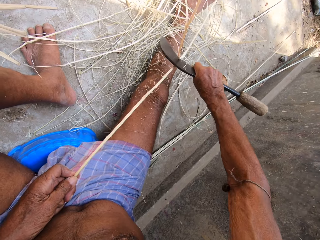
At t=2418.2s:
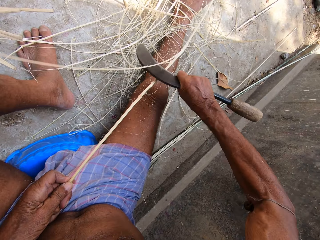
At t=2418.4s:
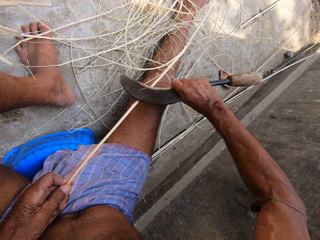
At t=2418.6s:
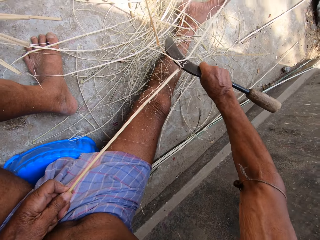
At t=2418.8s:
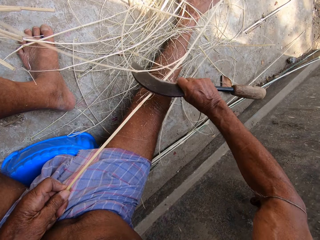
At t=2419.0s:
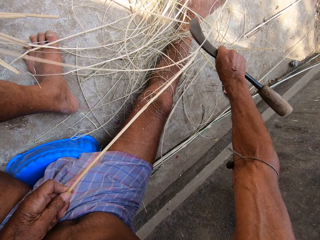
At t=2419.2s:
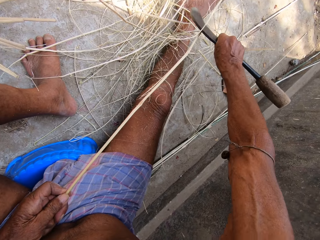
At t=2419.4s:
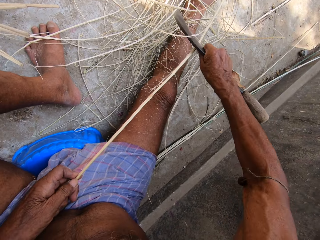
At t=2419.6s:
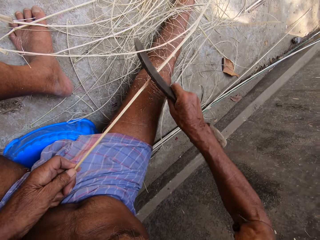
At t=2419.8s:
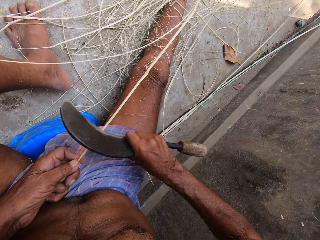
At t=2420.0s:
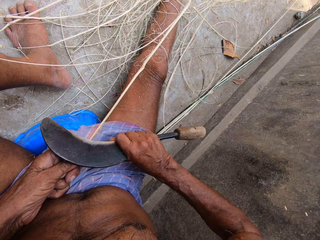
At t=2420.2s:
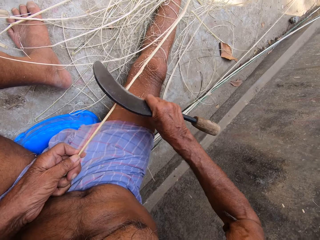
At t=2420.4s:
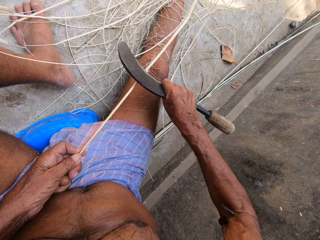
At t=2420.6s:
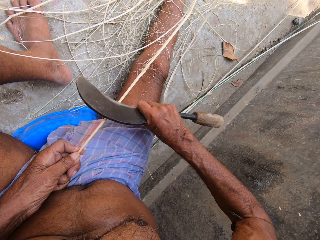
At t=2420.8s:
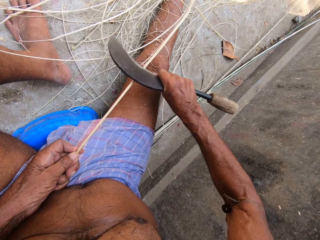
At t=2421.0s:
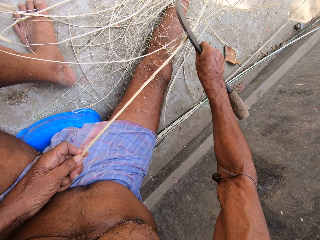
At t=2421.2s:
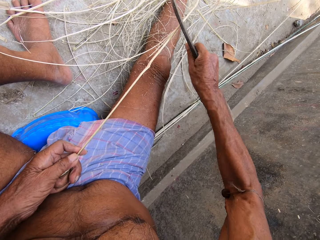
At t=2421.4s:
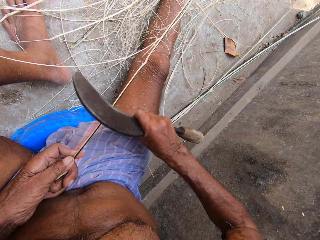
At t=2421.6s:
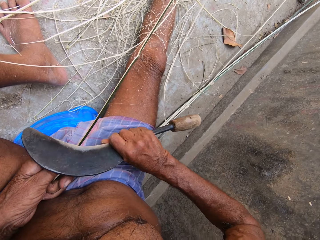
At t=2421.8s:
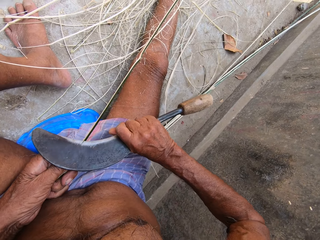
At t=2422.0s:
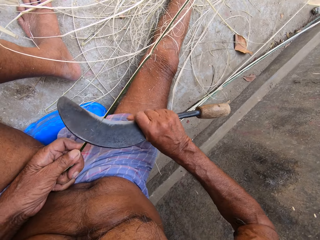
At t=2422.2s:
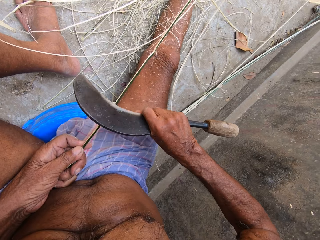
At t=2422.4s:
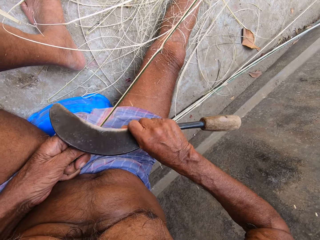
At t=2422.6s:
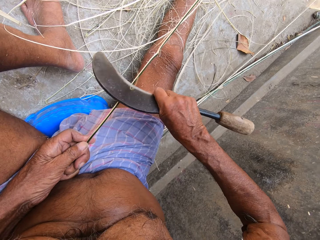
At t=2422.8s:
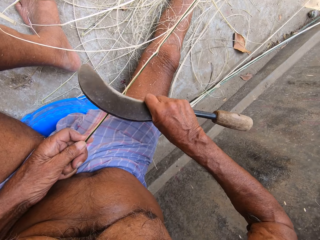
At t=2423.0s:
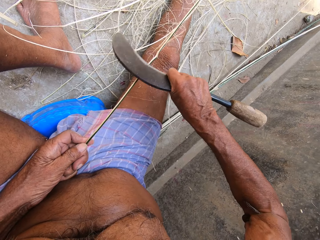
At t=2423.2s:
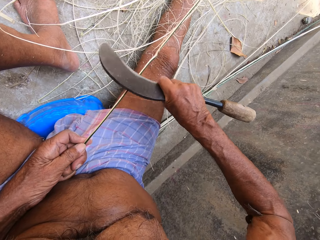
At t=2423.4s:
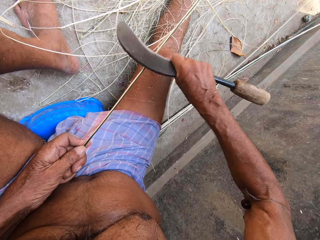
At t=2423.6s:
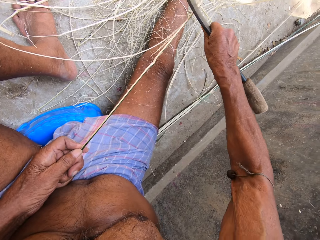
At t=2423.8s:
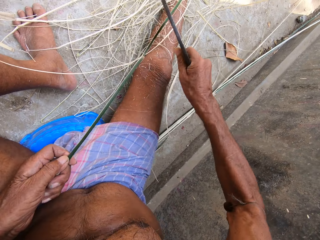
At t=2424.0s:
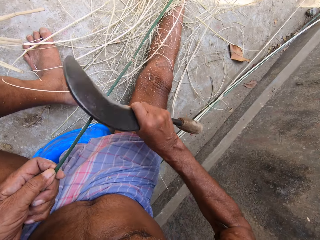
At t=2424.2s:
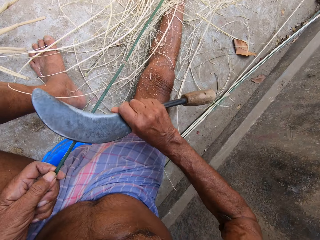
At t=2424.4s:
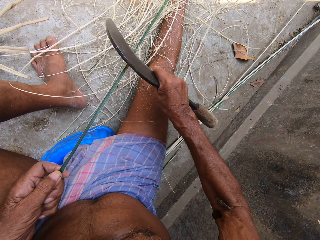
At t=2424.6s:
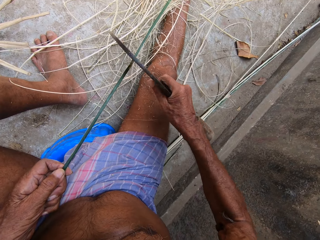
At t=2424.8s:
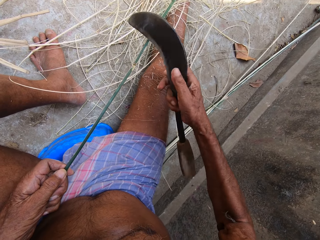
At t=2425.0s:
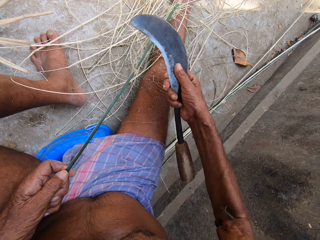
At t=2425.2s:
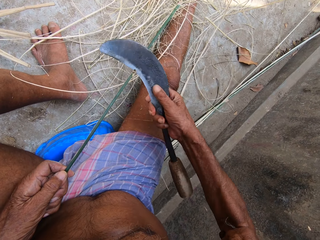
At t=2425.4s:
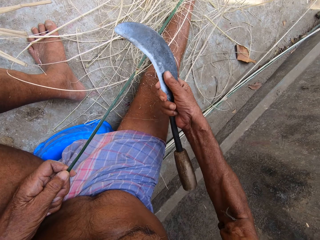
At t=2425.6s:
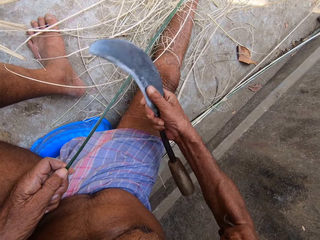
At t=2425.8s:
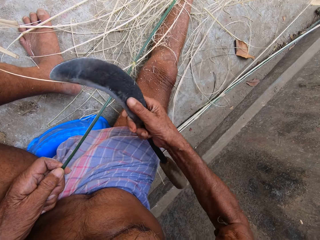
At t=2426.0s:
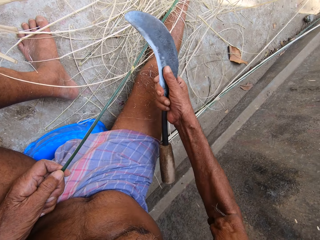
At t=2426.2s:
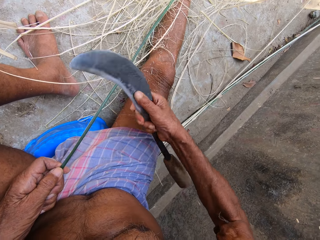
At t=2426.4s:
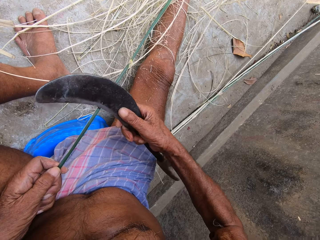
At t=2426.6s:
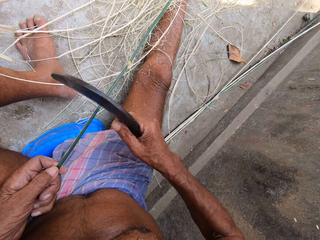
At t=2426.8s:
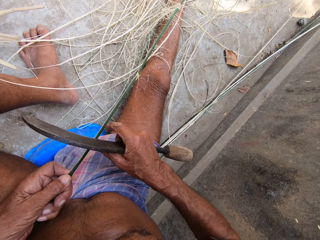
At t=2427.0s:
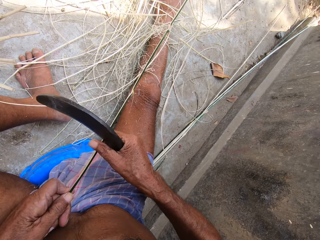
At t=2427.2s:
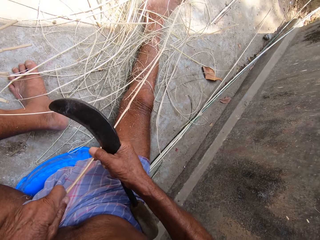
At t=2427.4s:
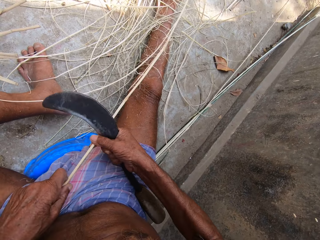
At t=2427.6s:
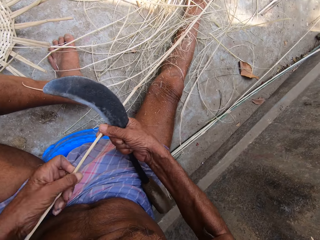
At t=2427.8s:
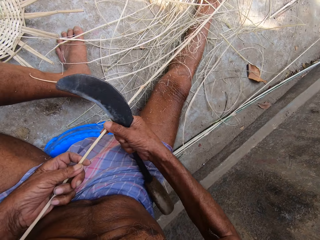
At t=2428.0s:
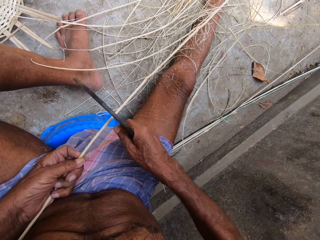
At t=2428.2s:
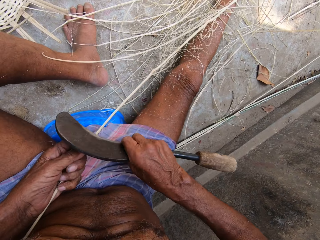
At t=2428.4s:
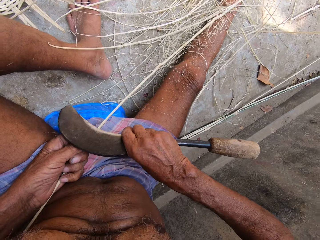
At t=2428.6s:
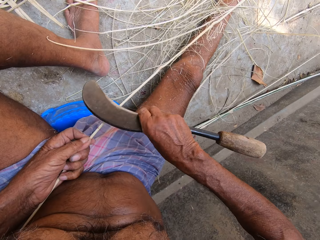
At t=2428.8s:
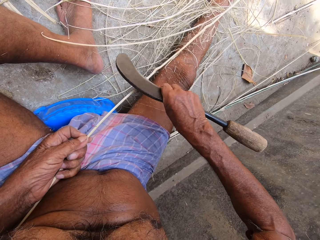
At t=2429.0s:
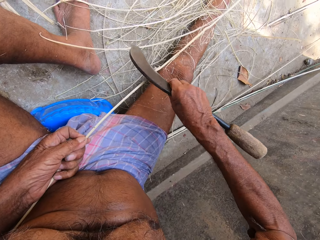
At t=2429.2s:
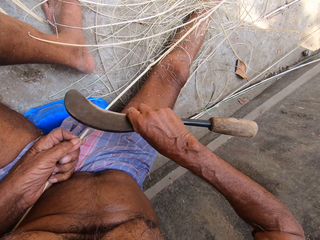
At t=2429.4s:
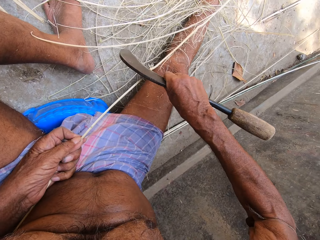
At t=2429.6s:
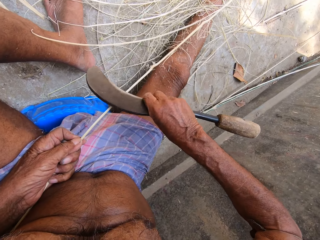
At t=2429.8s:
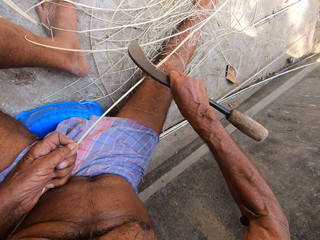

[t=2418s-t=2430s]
The camera wearer scrapes the stick blade. He scrapes it repeatedly. He adjusts the stick with his hands and holds the stick with both hands. He peels raffia from the stick in his left hand with the sickle in his right hand.

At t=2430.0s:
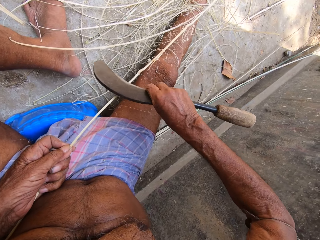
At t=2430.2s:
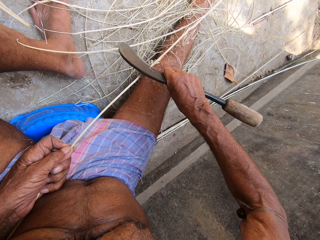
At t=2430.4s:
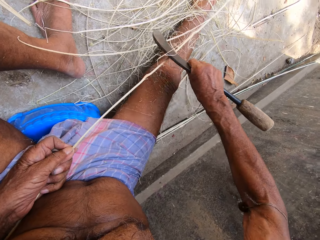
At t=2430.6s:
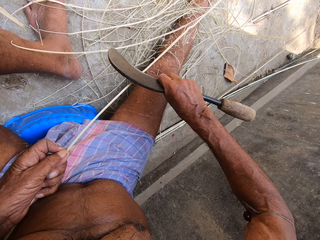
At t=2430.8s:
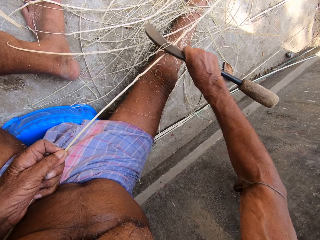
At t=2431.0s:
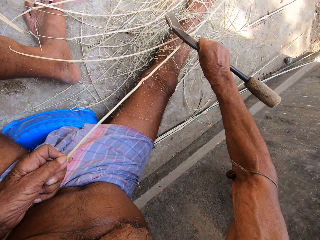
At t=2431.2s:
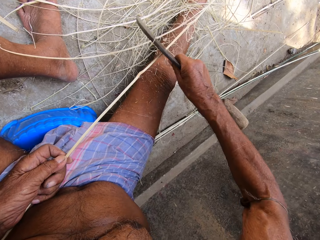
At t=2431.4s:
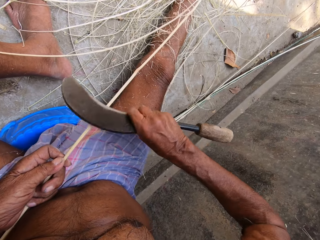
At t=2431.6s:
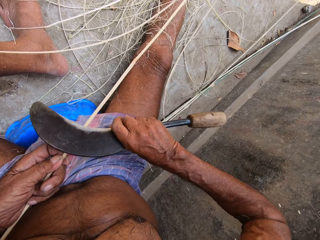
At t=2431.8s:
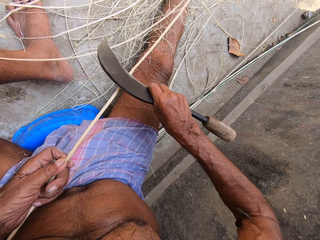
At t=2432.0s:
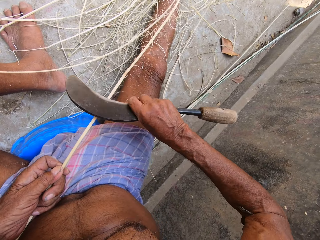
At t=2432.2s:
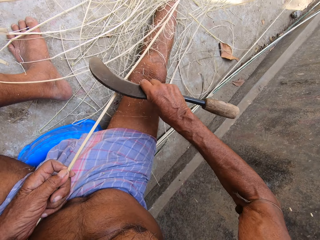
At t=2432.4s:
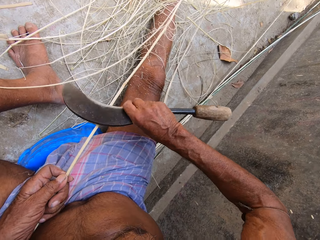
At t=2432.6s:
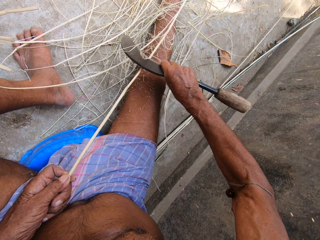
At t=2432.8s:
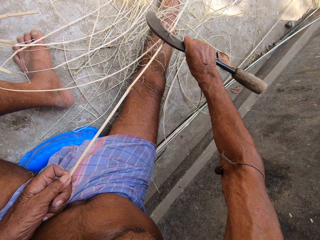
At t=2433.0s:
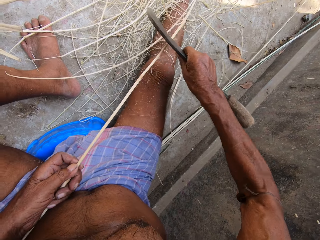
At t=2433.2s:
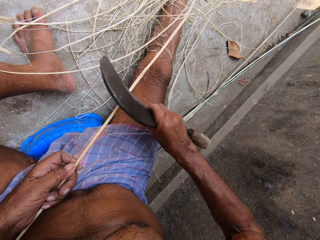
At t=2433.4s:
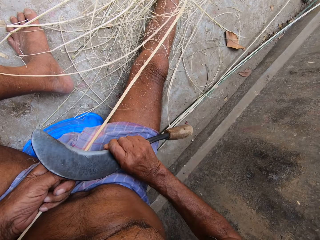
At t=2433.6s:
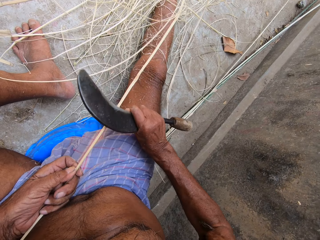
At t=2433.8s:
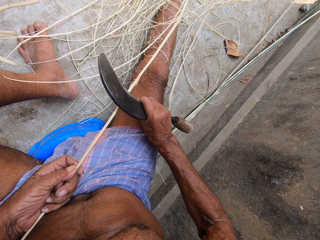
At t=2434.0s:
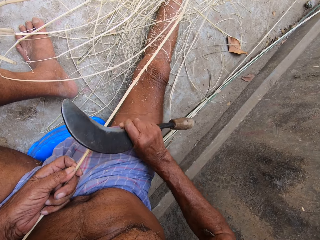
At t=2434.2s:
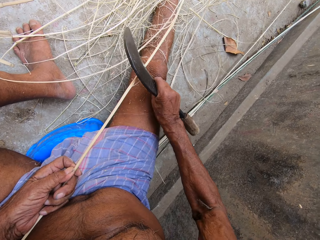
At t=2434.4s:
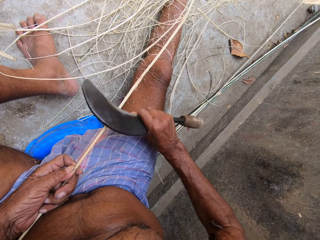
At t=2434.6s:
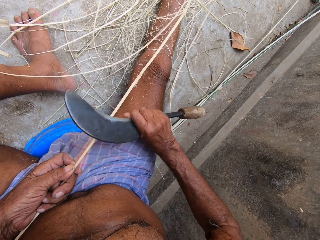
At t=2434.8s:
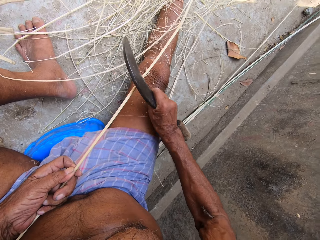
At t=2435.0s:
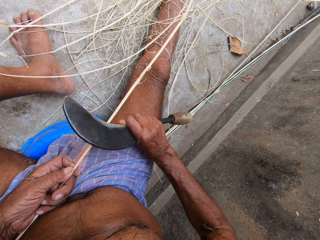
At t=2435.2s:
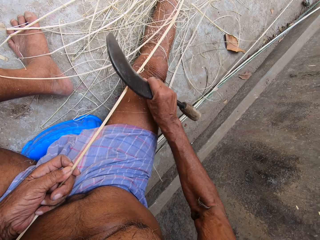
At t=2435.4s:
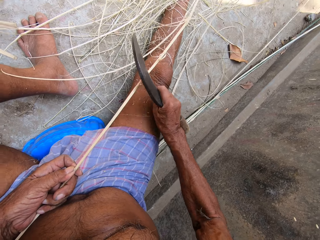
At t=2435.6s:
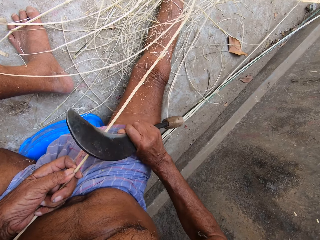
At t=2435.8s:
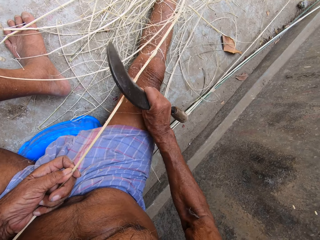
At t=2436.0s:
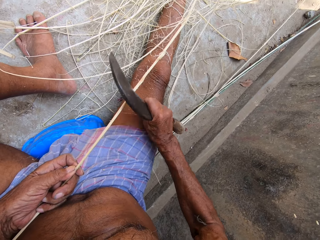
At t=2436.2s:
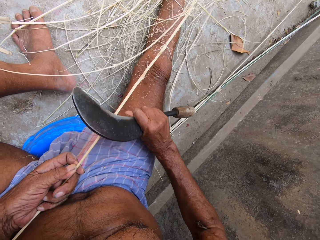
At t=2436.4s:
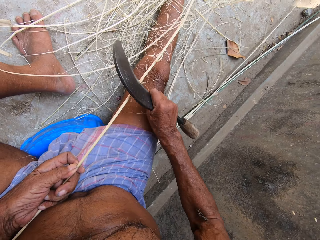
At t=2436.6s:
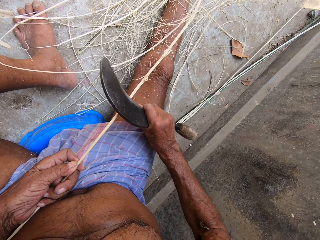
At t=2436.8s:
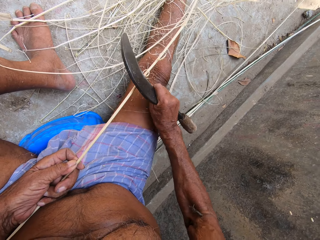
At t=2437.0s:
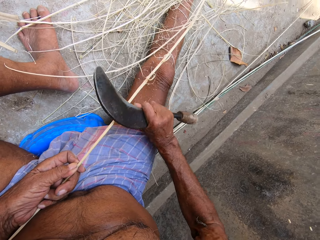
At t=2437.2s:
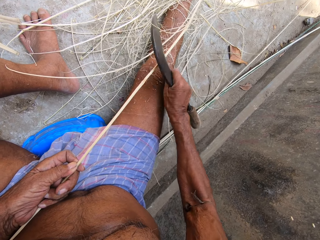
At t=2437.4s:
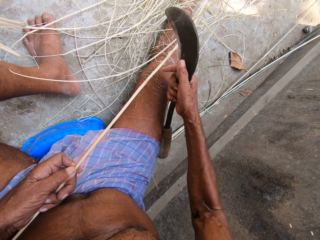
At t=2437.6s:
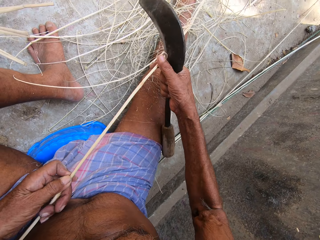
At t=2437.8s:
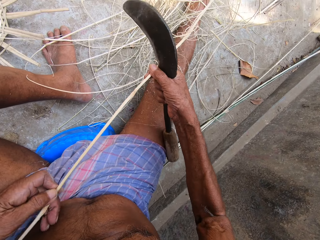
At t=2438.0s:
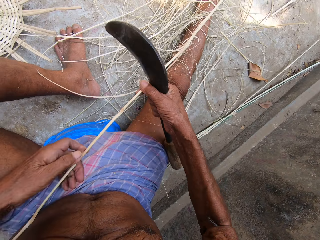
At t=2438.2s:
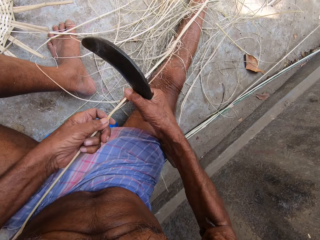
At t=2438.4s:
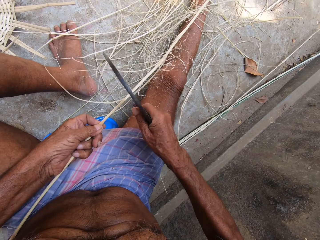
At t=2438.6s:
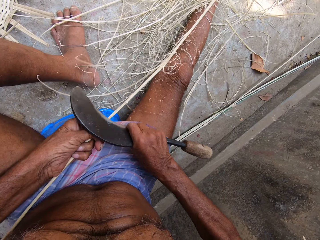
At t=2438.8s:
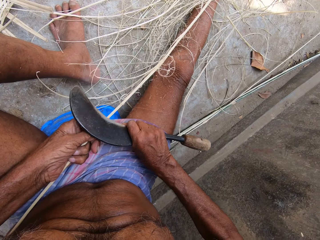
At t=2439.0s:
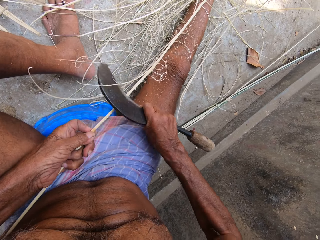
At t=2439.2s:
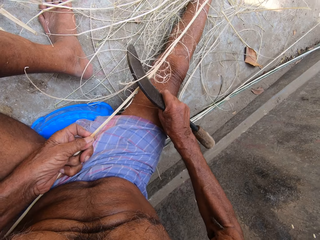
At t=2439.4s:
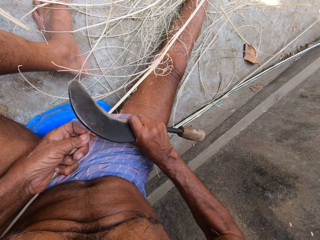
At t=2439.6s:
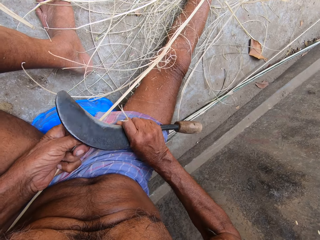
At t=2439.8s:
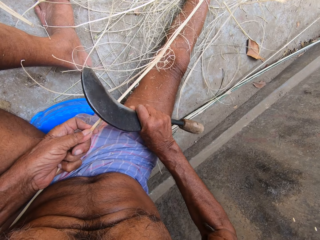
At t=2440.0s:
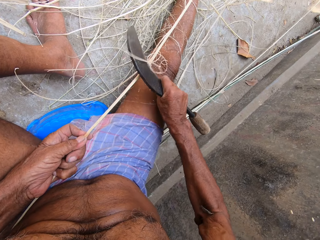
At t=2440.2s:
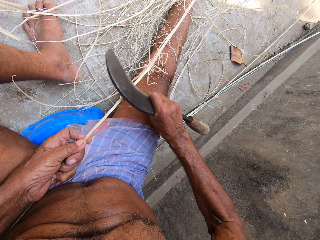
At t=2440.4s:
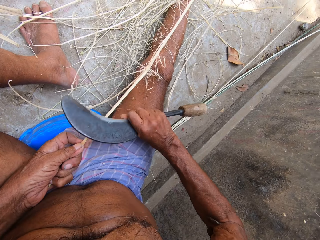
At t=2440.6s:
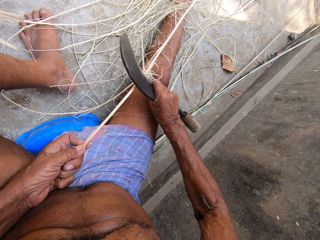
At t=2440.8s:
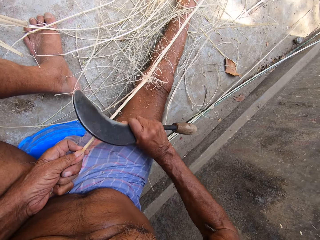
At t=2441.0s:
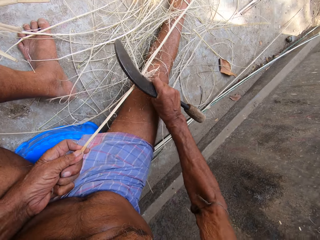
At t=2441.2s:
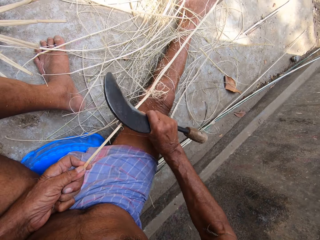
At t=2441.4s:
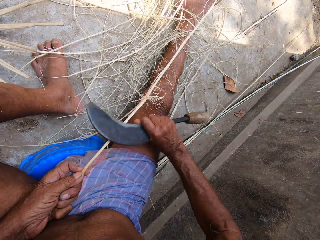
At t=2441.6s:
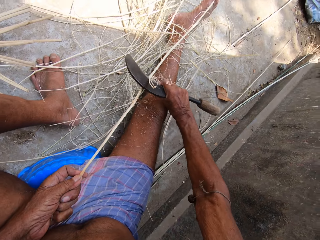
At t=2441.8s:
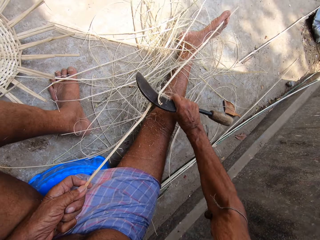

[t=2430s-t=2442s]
The camera wearer scrapes the stick blade. He scrapes it repeatedly. He adjusts the stick with his hands and holds the stick with both hands. He peels raffia from the stick in his left hand with the sickle in his right hand. He scrapes the stick blade.
